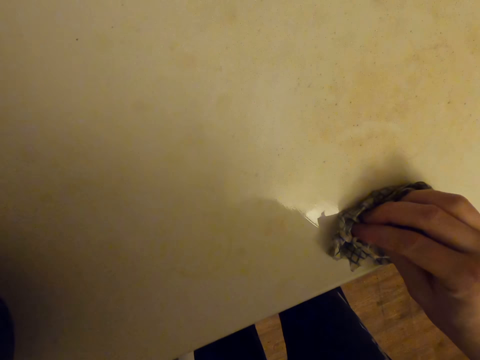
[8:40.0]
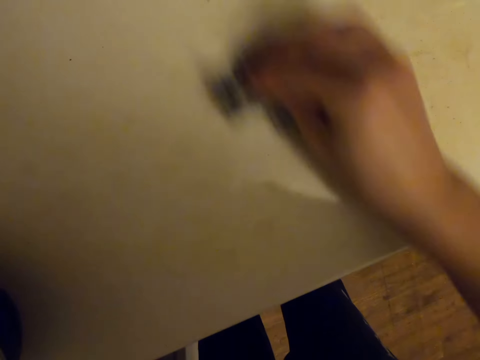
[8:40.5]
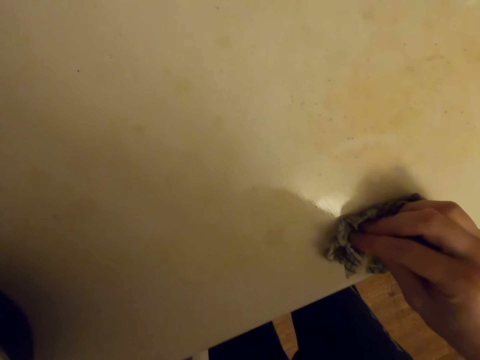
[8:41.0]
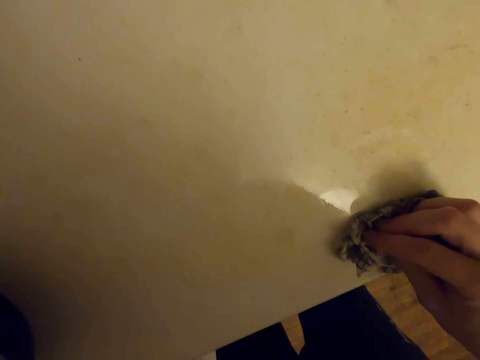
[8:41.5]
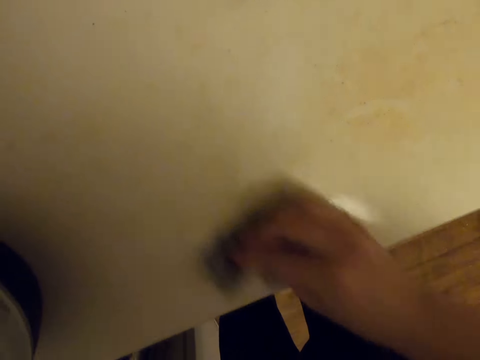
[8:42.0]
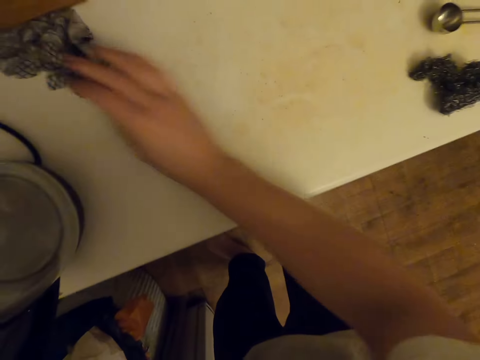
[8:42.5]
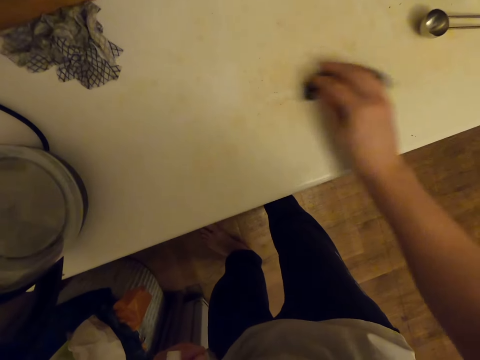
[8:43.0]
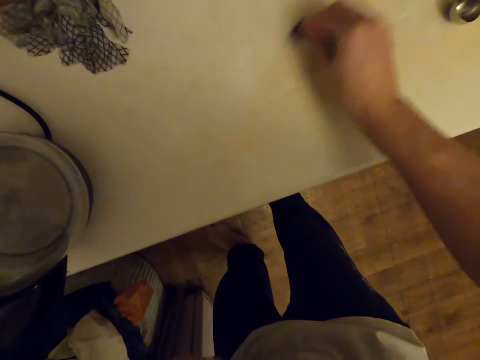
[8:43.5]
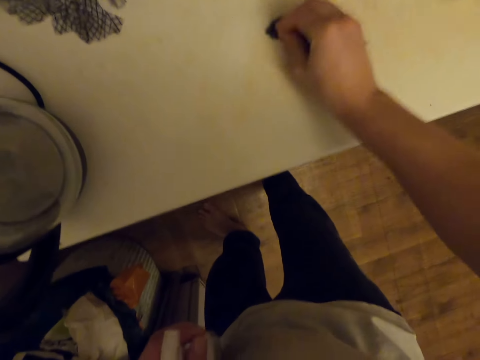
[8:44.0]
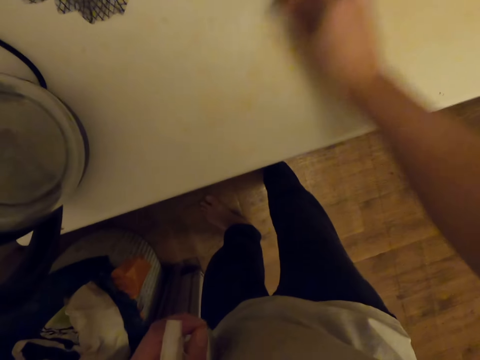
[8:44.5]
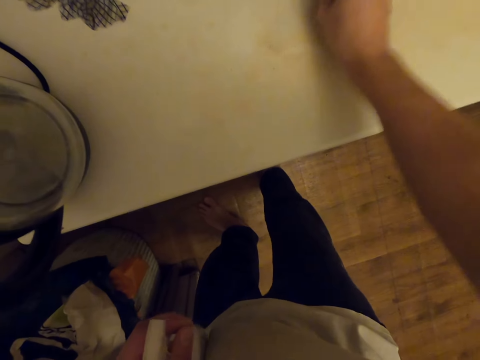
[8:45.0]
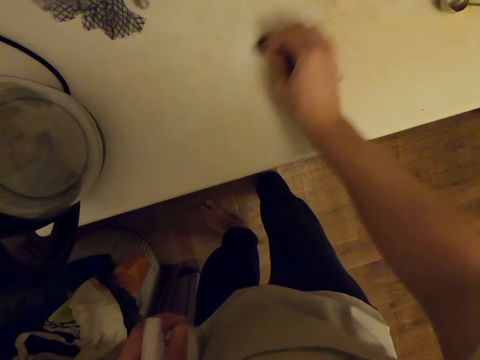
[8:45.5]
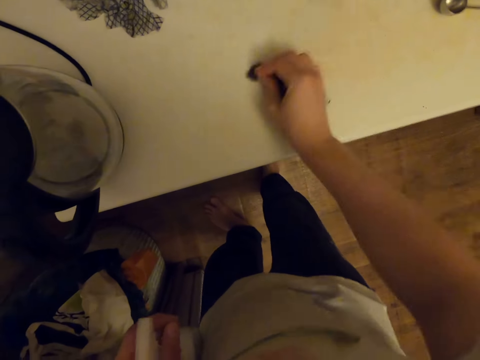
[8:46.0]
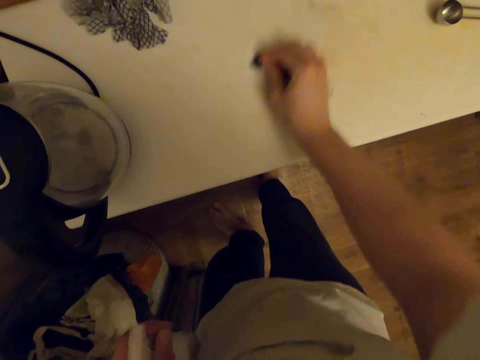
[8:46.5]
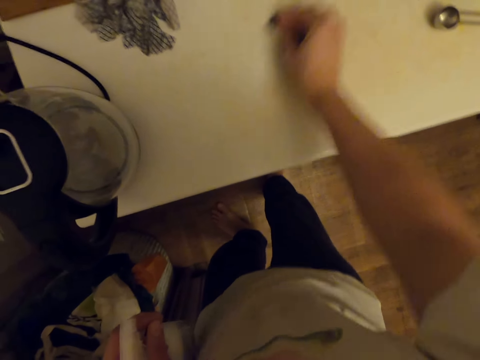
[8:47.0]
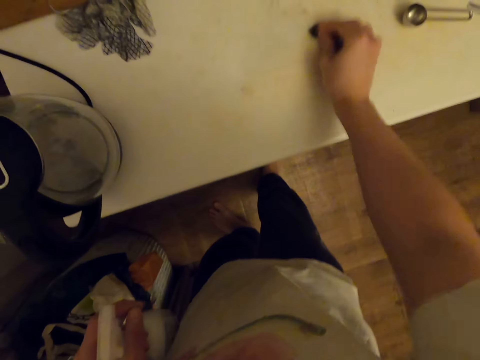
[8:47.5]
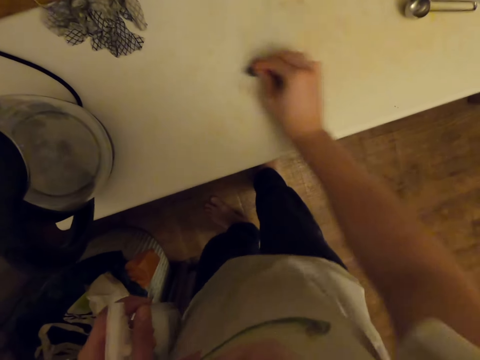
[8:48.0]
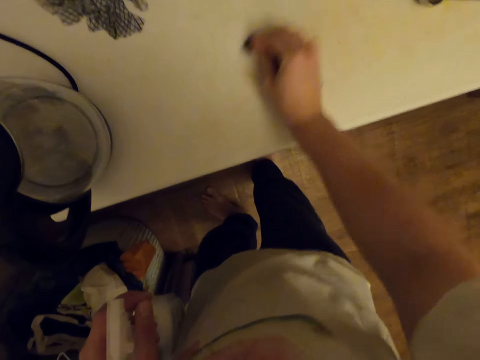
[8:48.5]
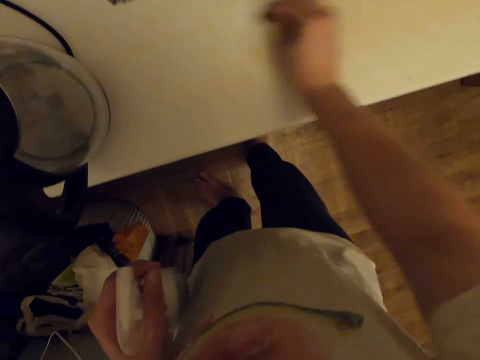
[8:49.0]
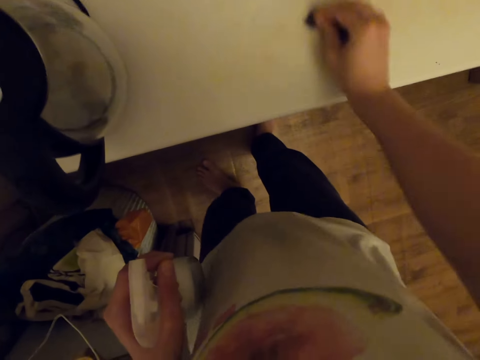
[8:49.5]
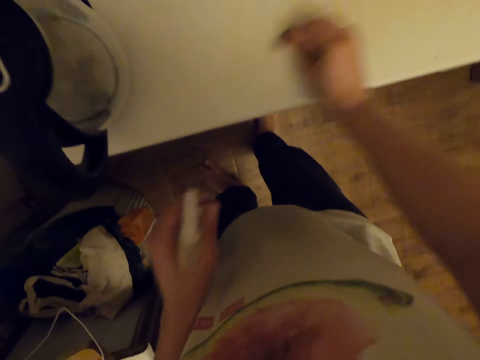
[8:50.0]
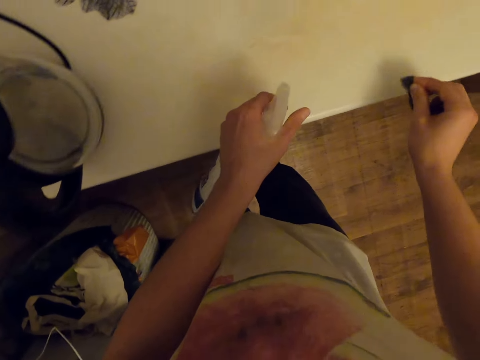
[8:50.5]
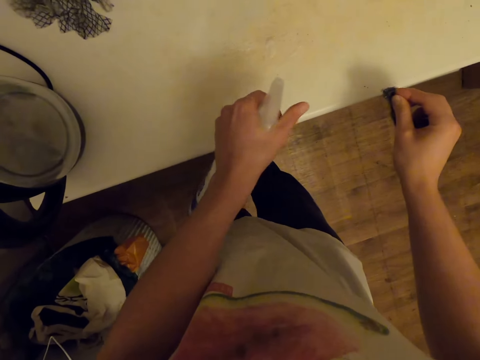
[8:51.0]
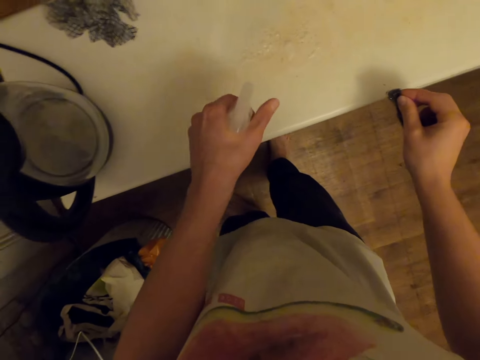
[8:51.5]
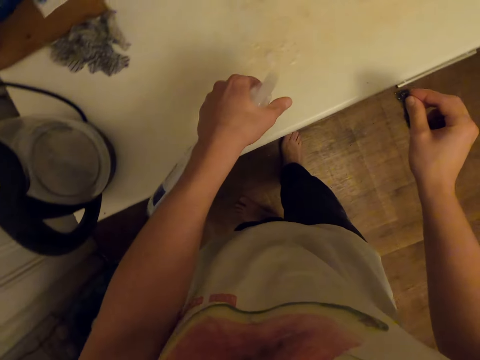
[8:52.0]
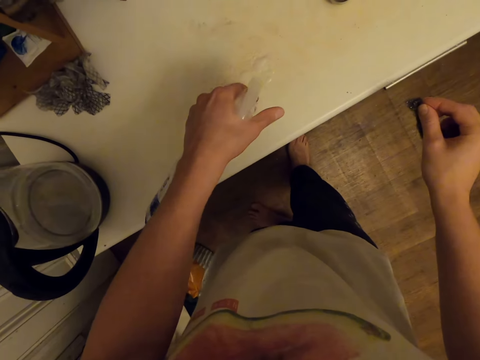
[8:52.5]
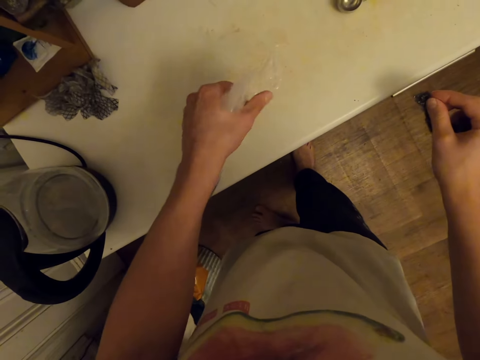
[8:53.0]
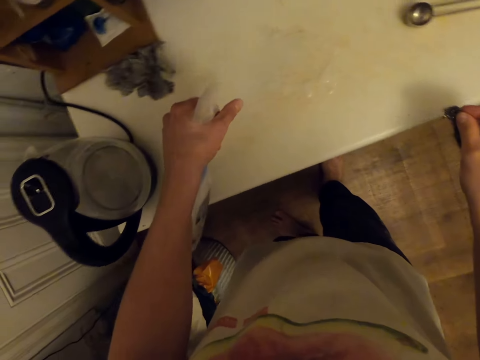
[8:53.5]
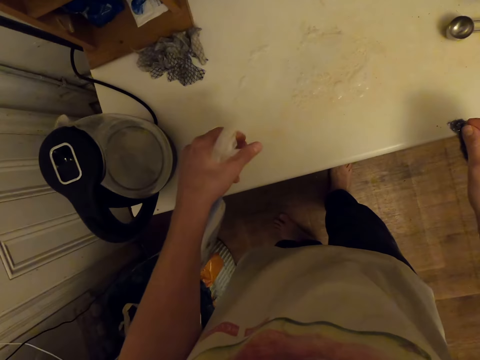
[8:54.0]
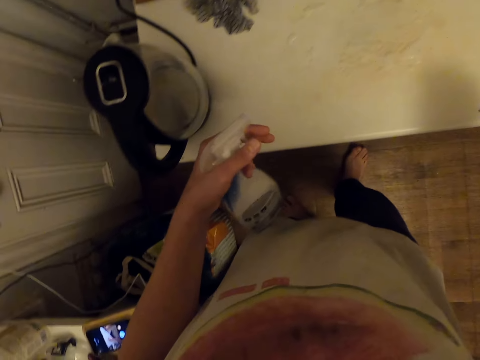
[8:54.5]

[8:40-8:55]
The camera wearer picks a cloth. They rub the cardboard with a steel wool. They apply the window rinse on top of the cardboard.

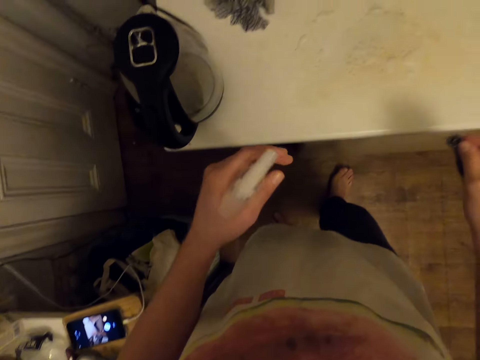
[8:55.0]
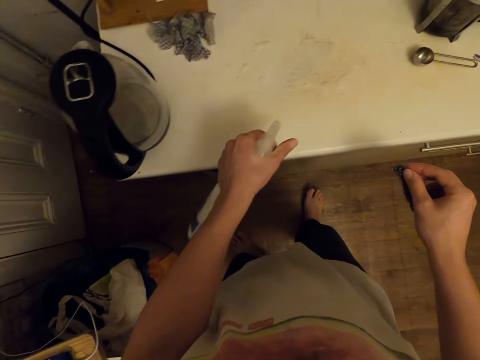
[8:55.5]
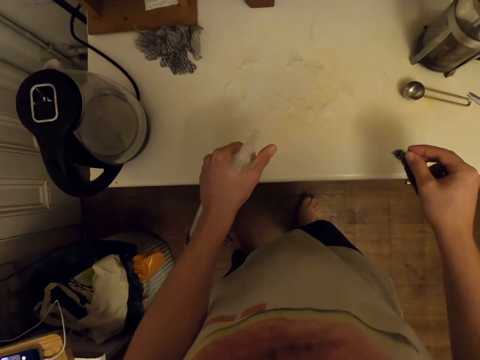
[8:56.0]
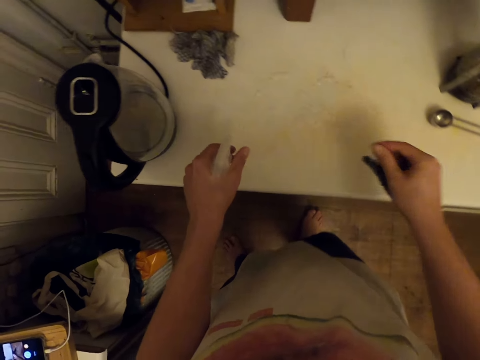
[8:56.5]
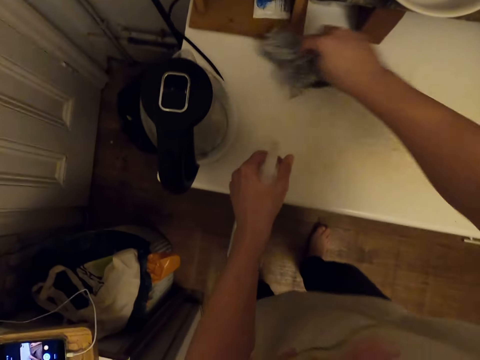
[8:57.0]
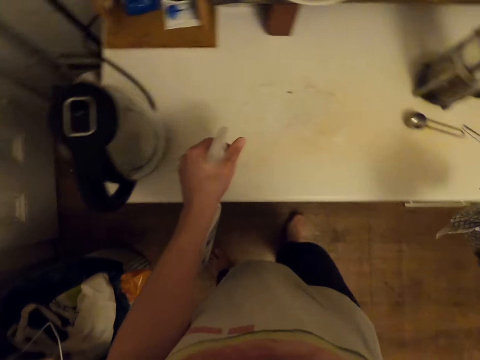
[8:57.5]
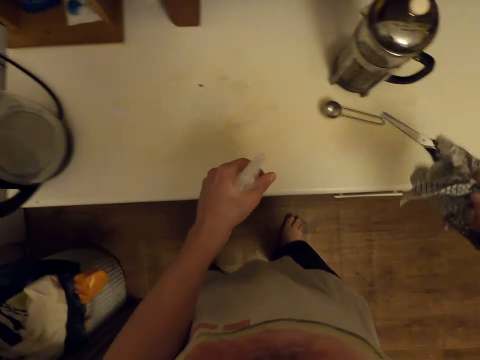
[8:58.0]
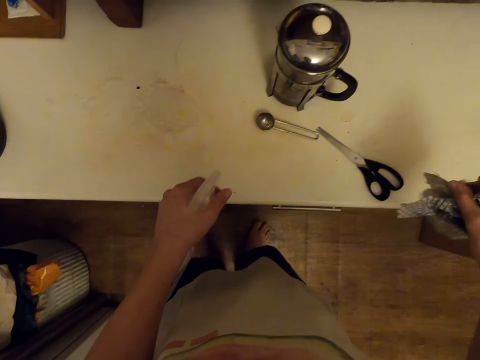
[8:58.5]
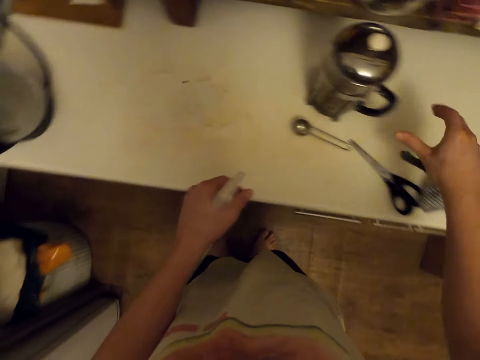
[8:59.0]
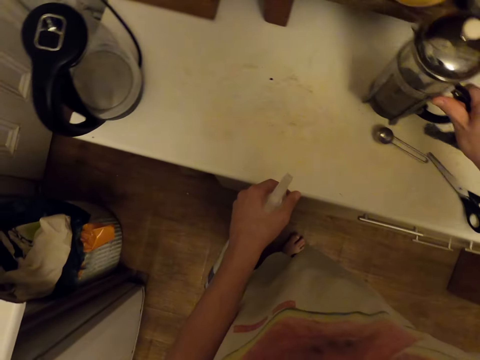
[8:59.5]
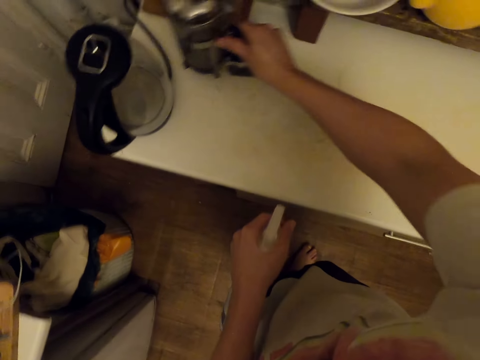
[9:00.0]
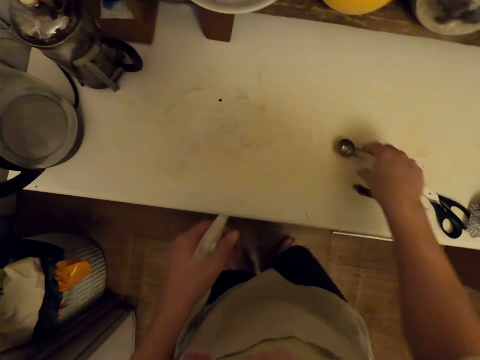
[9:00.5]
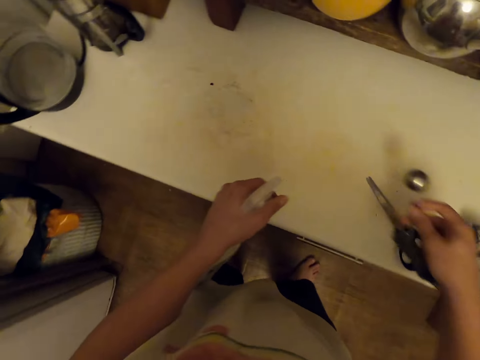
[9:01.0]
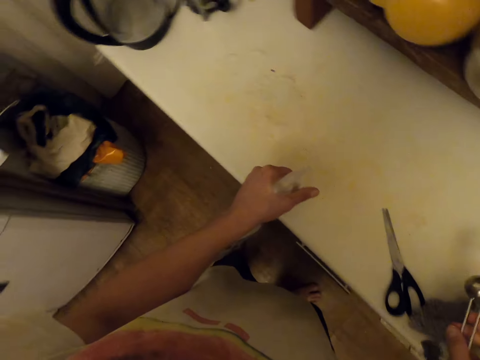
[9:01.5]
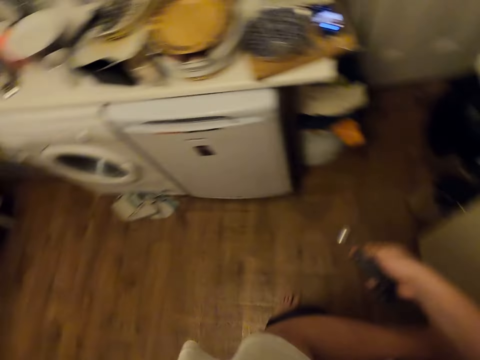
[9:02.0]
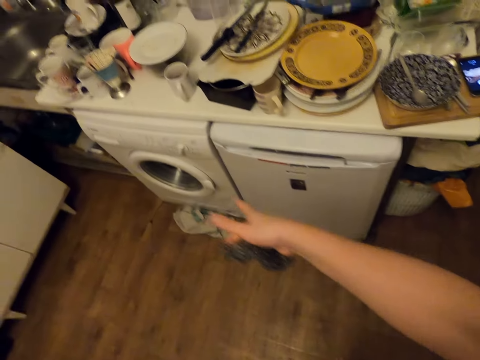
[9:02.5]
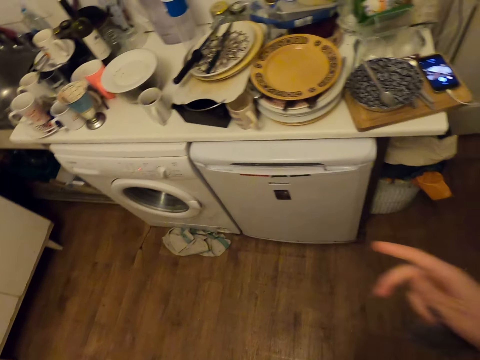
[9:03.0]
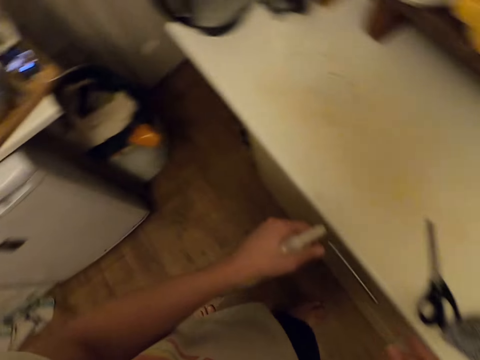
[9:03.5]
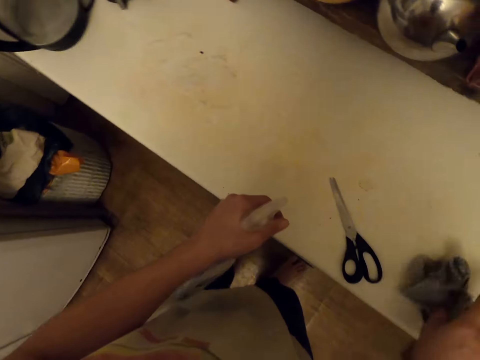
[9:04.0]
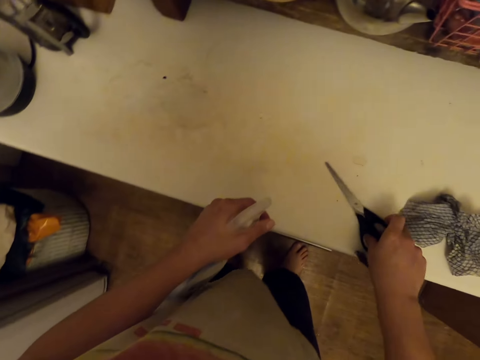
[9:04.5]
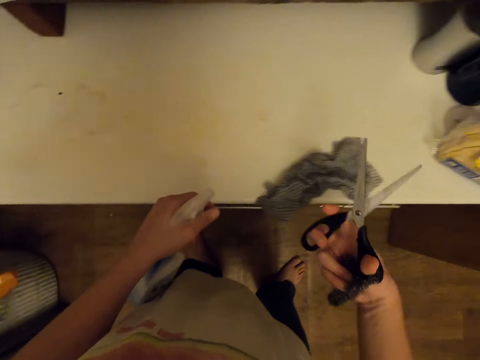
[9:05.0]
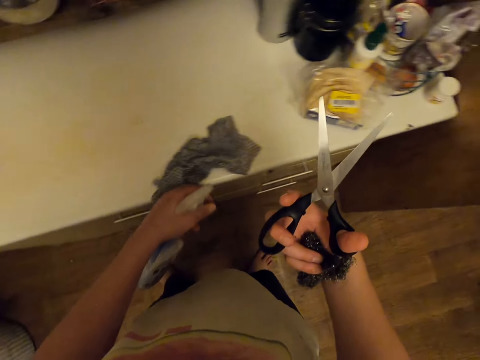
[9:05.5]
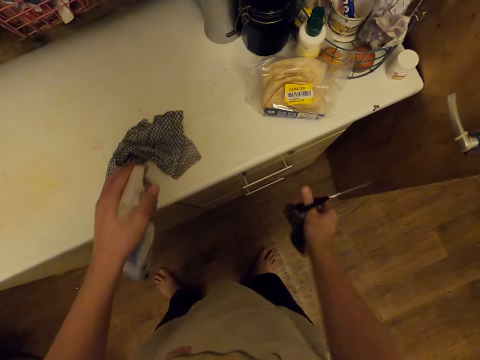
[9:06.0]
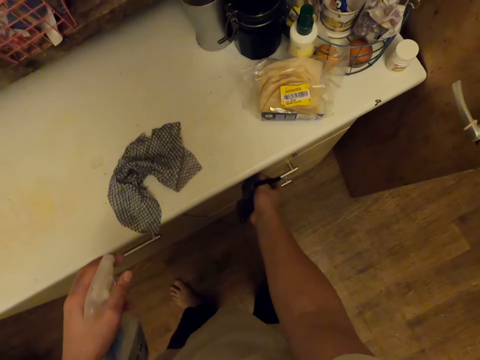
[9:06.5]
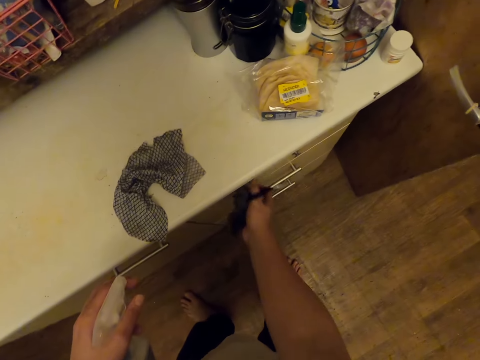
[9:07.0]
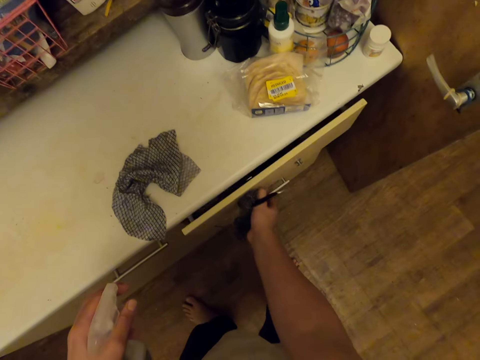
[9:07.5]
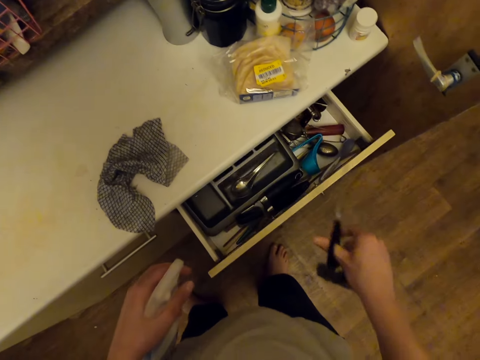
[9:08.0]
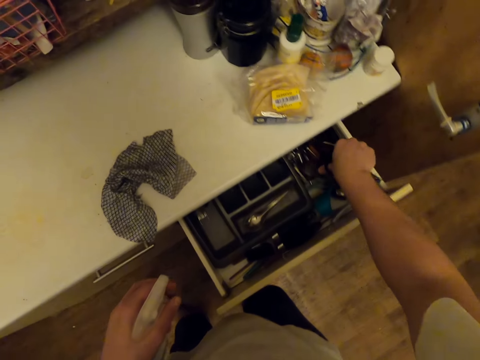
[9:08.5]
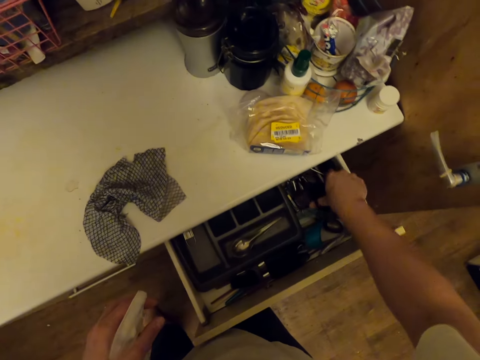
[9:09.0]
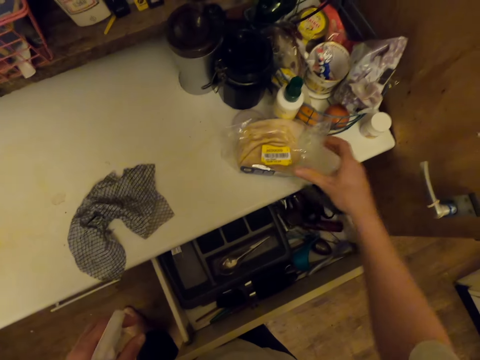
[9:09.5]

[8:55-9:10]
The camera wearer picks the towel or cloth from the cardboard. They apply the window rinse on top of the cardboard. They drop the cloth. They pick a flask. They arrange the utensils from the cardboard. They drop the flask. They pick a spoon. They apply the window rinse on top of the cardboard. They throw the spoon into the sink. They look around. They touch the cloth. They apply the window rinse on top of the cardboard. They pick the scissors from the cardboard. They stare at the scissors. They open the drawer. They put the scissors inside the drawer.
